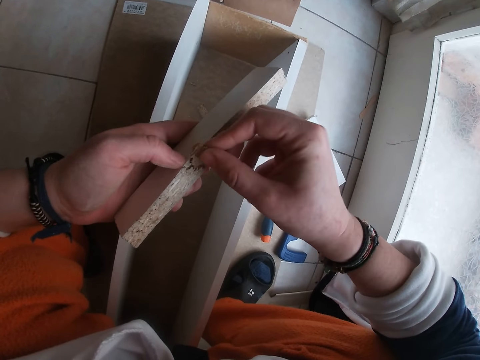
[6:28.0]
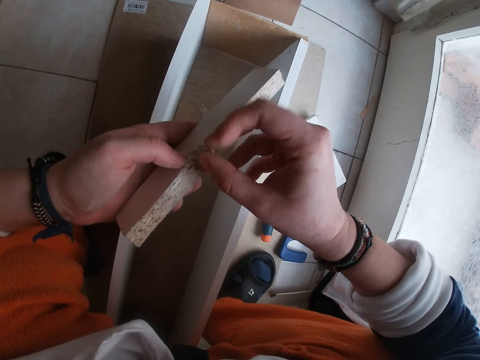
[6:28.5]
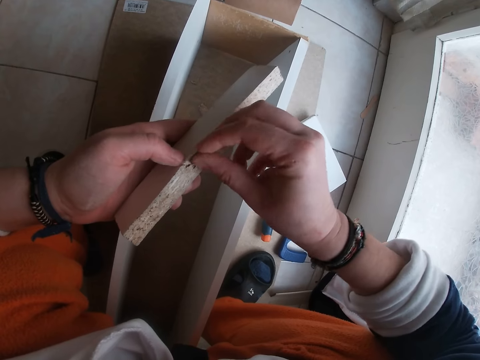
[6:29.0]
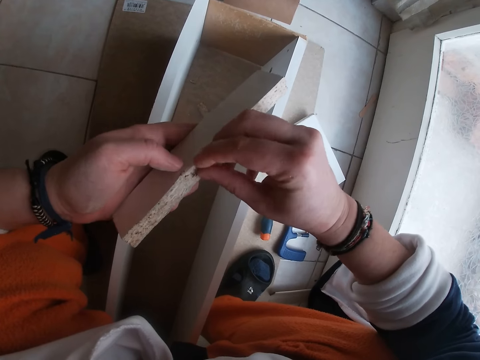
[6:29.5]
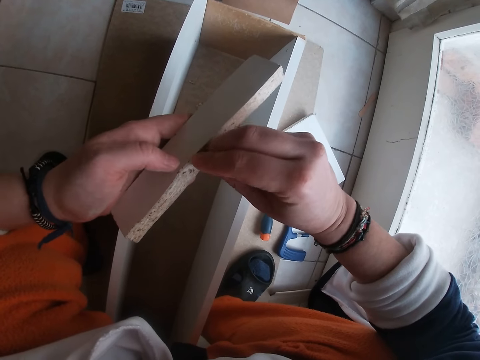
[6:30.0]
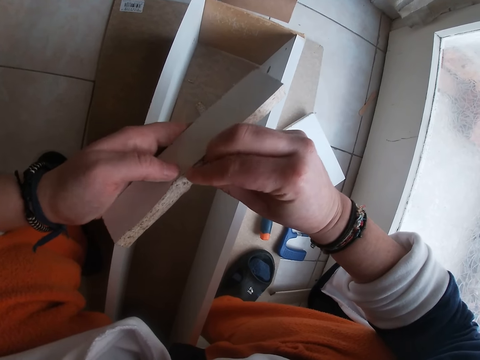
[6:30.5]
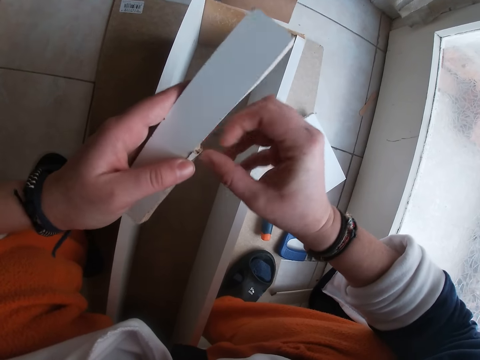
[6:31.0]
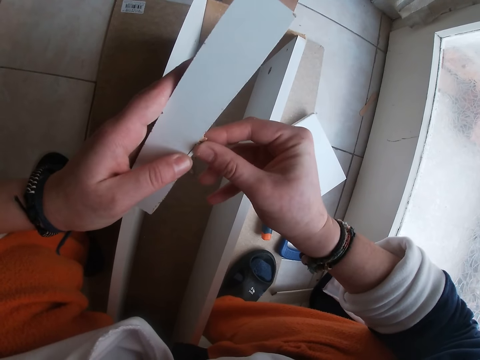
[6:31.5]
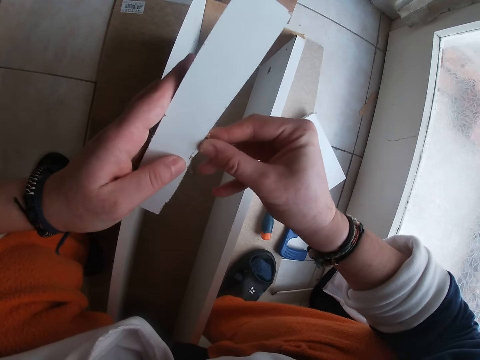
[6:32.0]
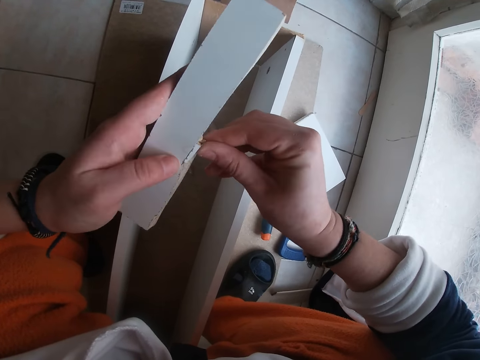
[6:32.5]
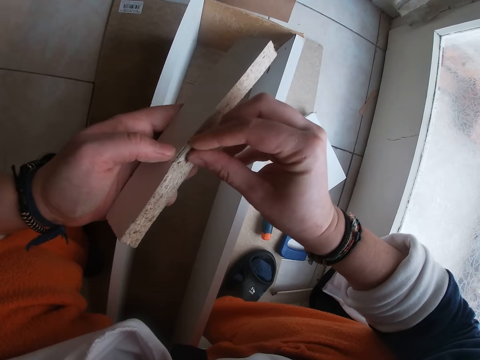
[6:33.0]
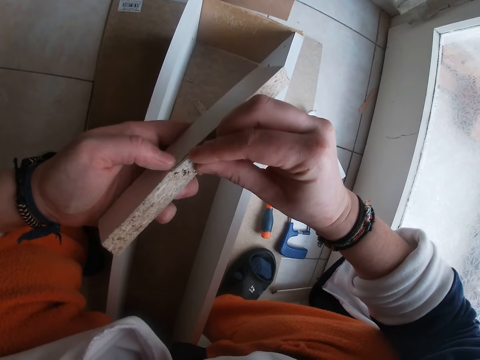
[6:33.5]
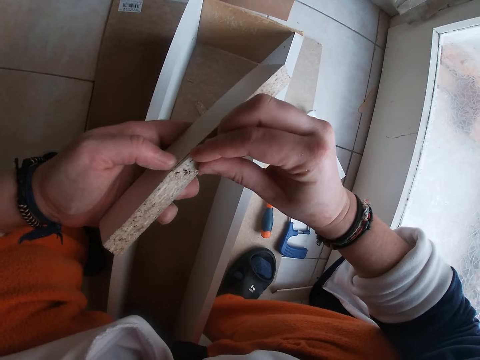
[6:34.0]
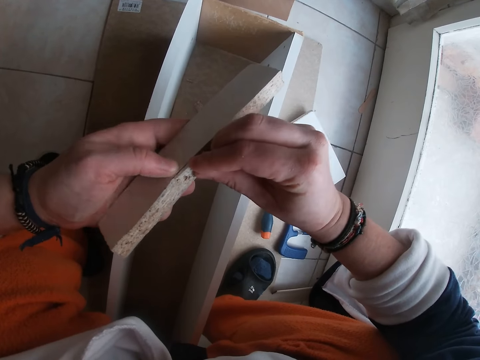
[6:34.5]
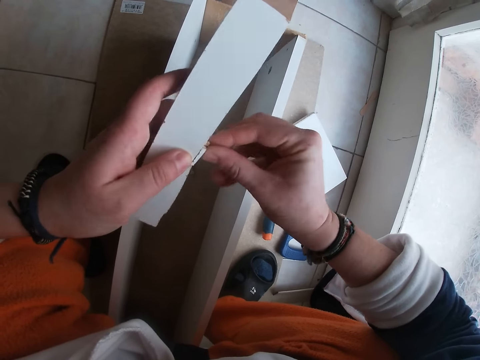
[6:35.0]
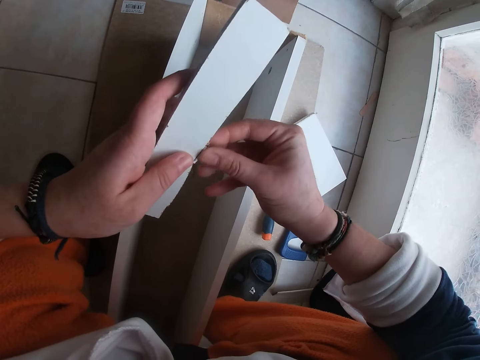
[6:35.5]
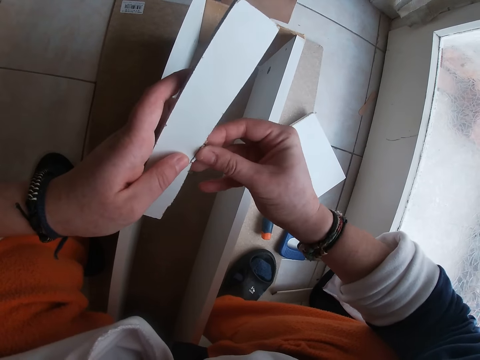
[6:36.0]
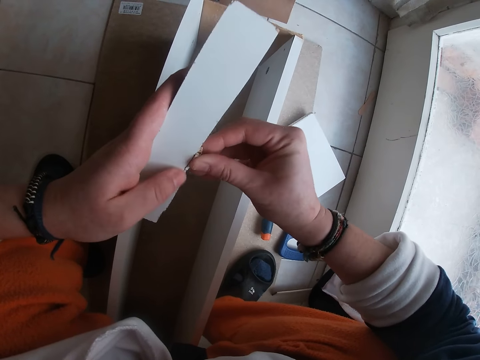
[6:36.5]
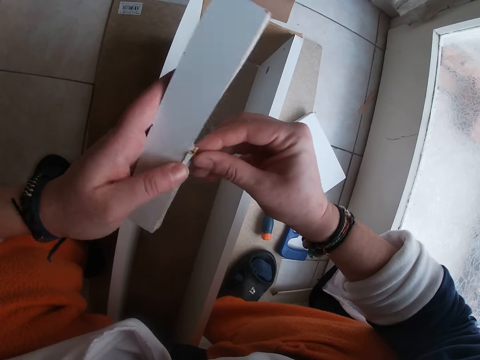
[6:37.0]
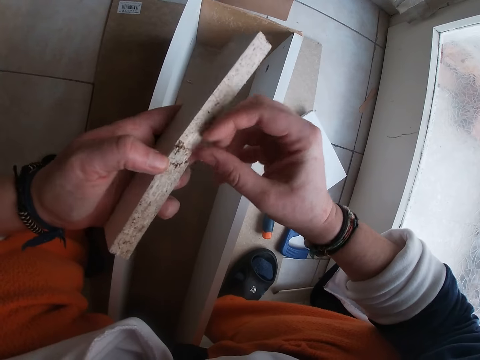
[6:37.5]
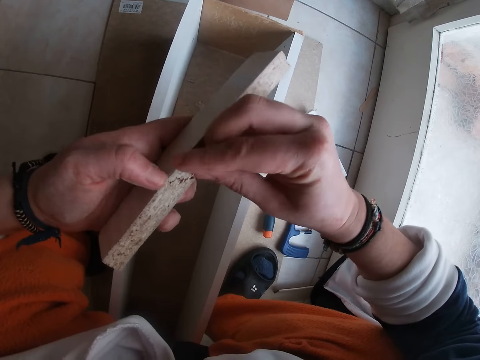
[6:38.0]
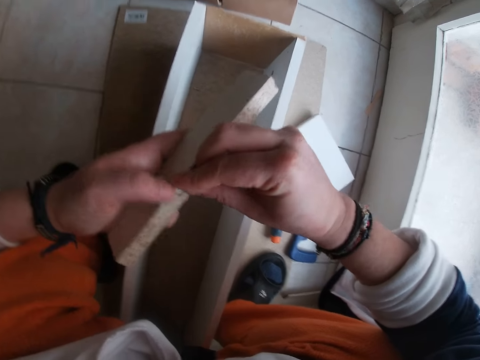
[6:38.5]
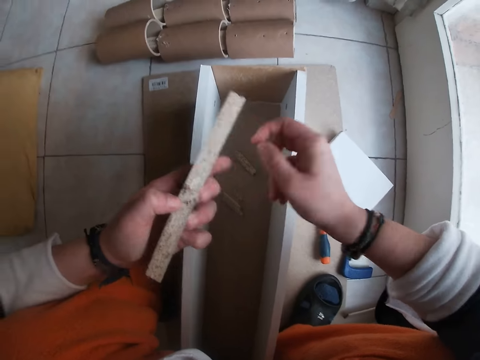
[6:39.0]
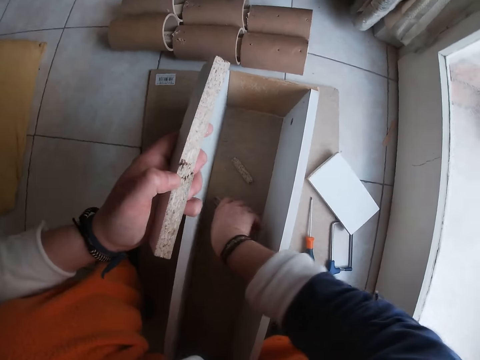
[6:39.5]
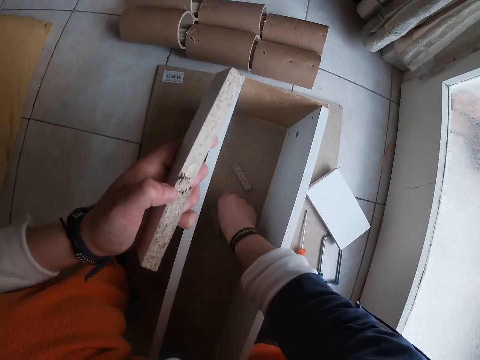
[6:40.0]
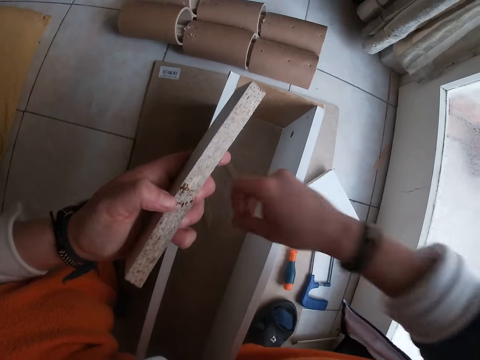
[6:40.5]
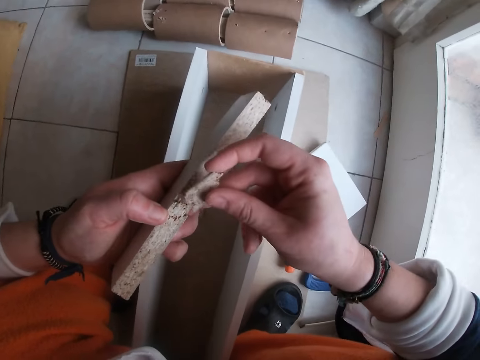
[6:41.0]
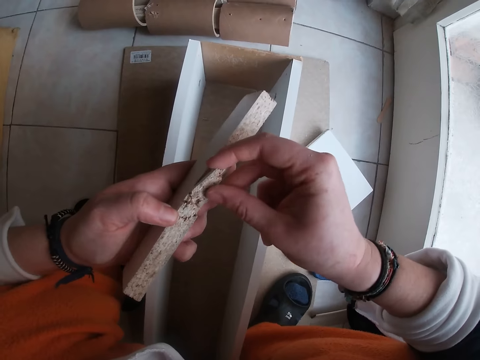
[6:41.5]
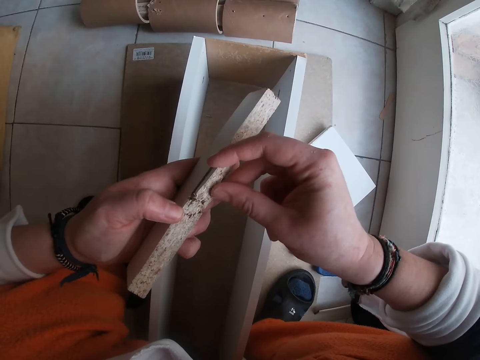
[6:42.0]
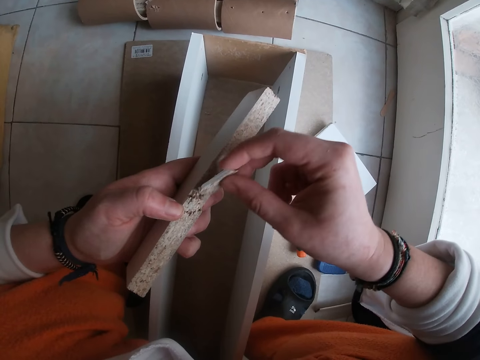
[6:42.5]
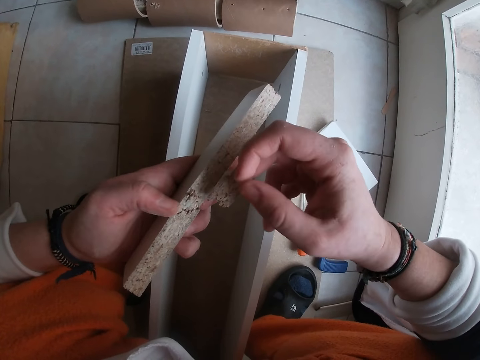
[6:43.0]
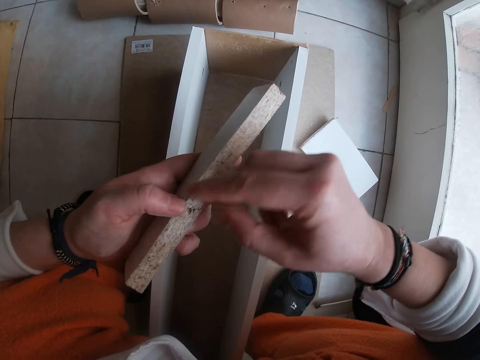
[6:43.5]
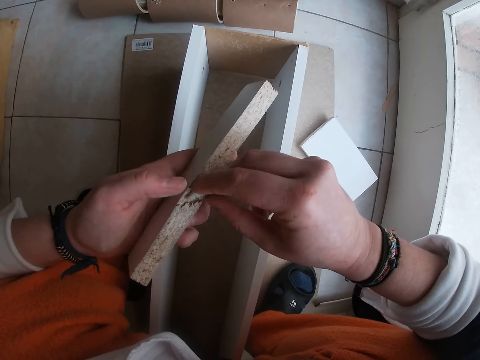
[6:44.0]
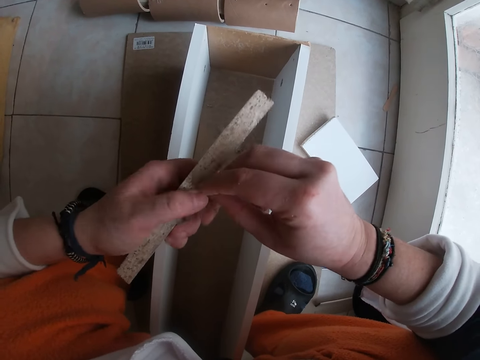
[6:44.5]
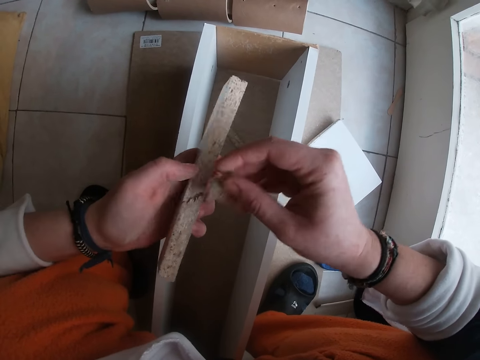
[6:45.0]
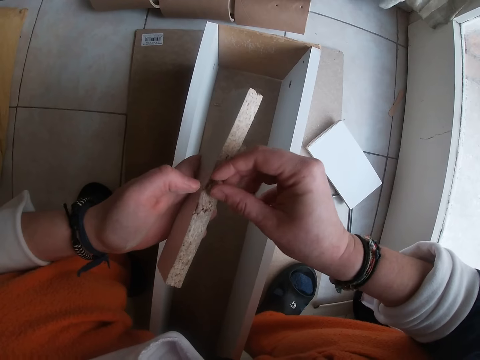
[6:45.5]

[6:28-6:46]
The camera wearer presses the piece of wood to the piece of wood in her left hand. She picks up a piece of wood in the wood box with her right hand. She tests a wood piece on a wood piece. She sets the piece of wood in her right hand on the piece of wood in her left hand with her right hand. She picks a wood piece on a wood piece. She tests a wood piece on a wood piece.

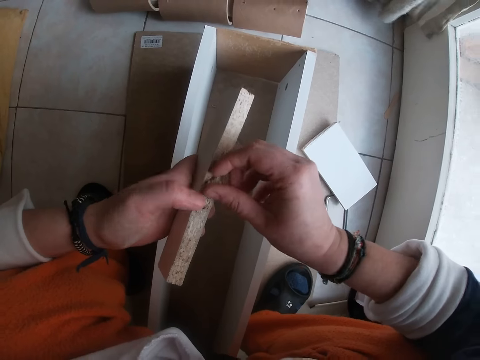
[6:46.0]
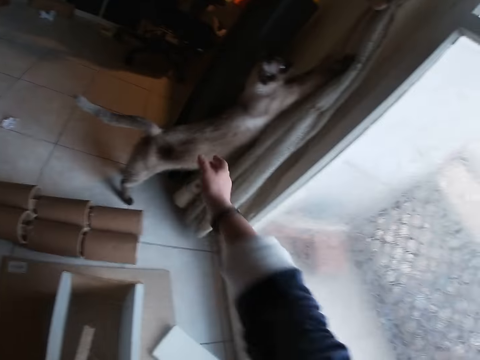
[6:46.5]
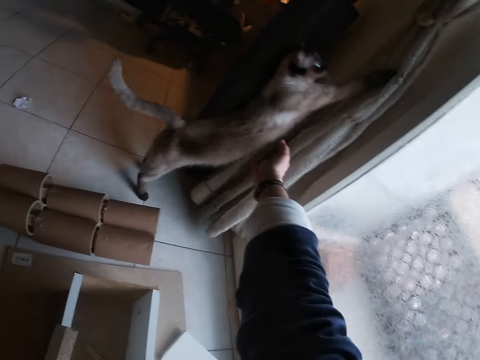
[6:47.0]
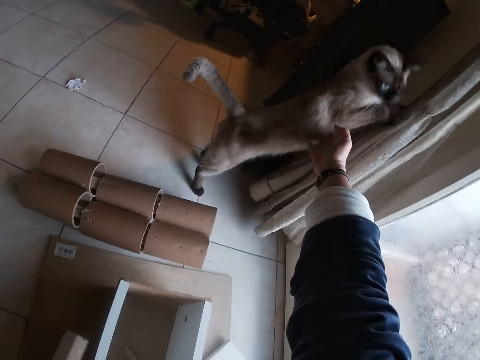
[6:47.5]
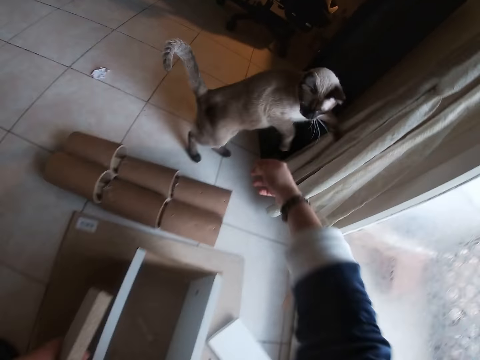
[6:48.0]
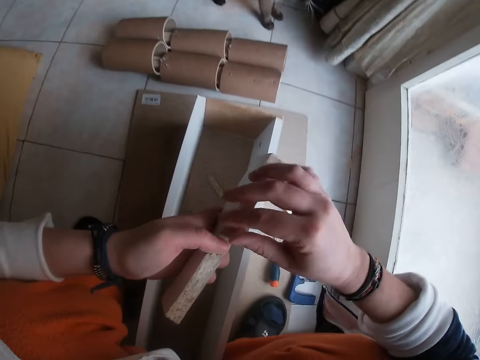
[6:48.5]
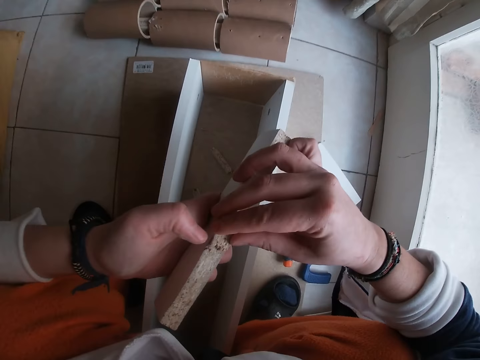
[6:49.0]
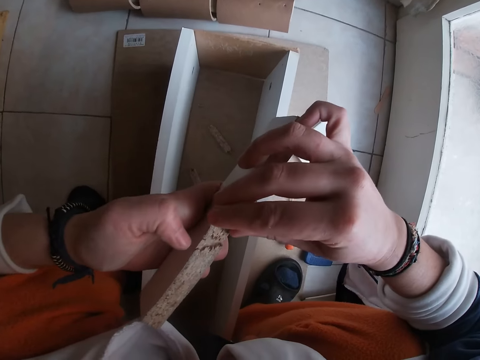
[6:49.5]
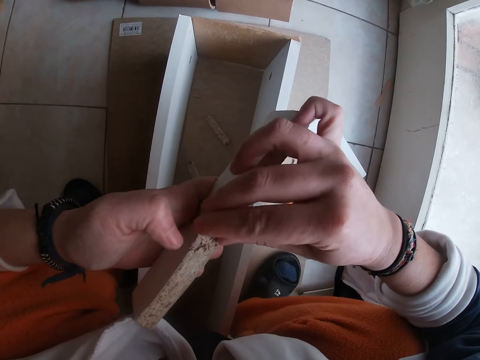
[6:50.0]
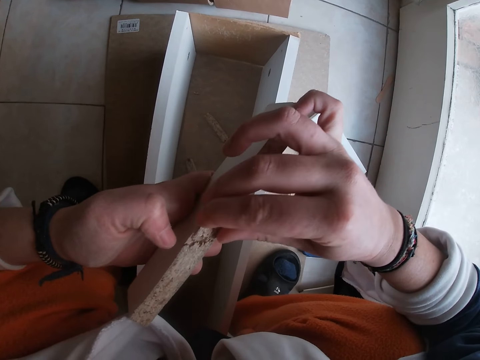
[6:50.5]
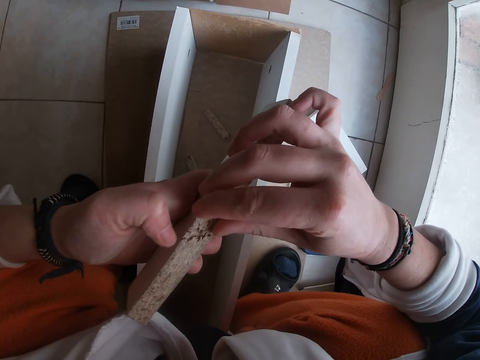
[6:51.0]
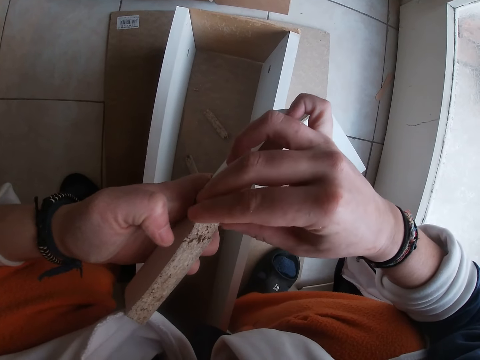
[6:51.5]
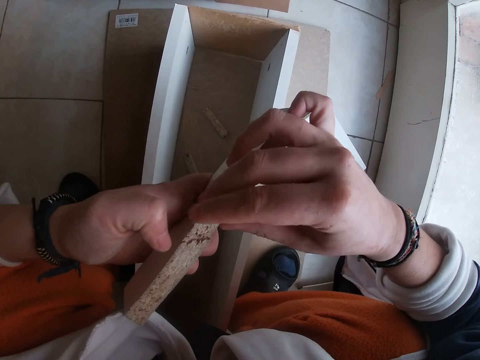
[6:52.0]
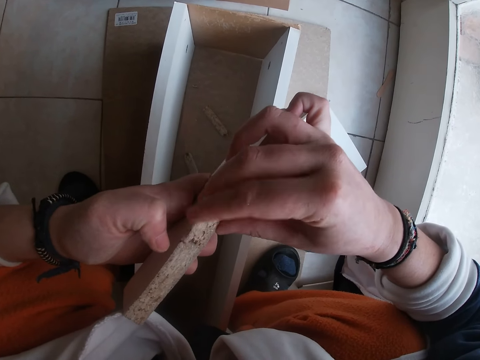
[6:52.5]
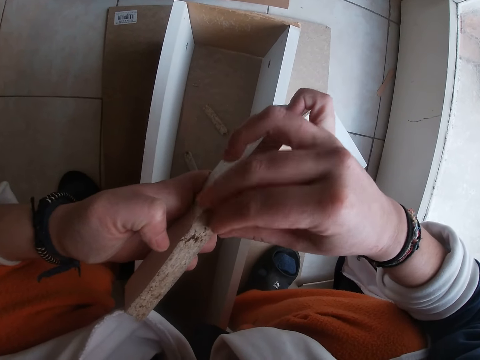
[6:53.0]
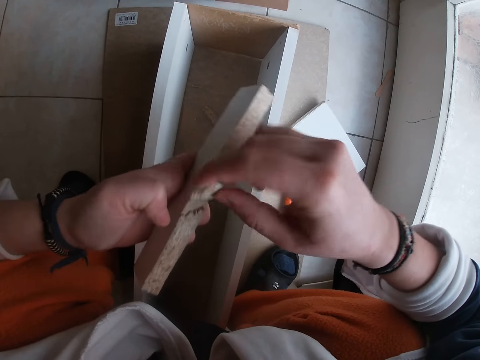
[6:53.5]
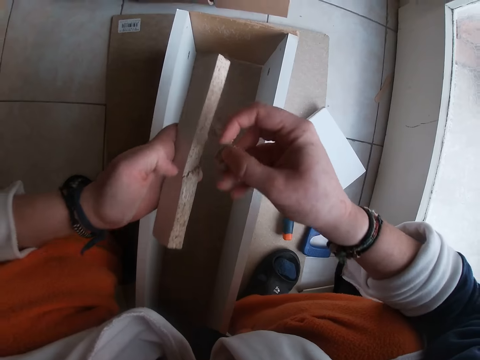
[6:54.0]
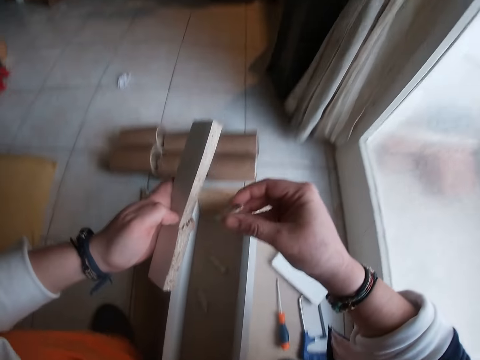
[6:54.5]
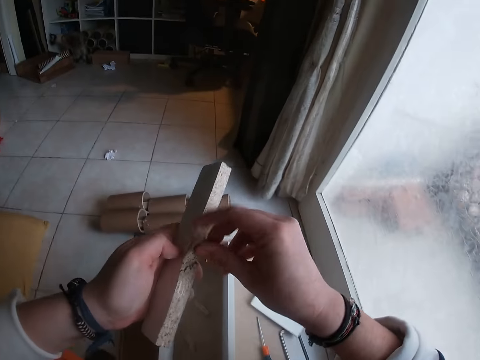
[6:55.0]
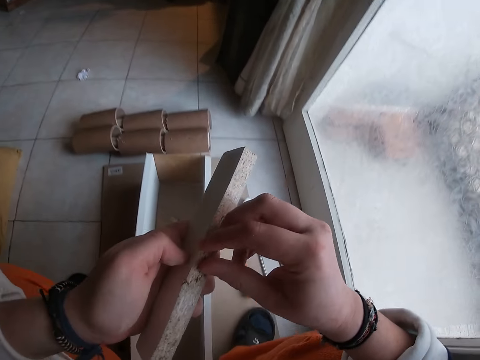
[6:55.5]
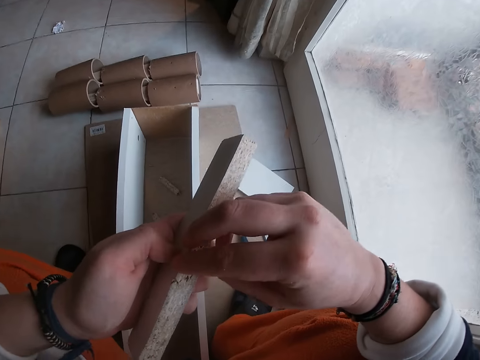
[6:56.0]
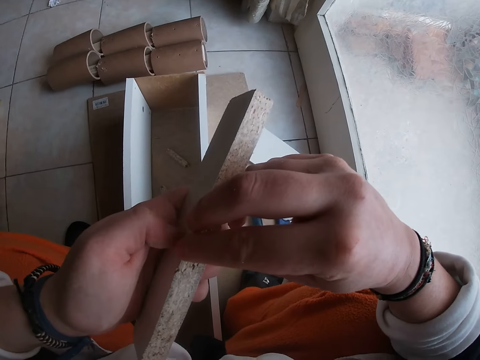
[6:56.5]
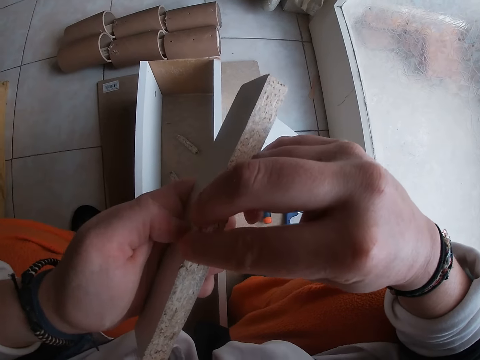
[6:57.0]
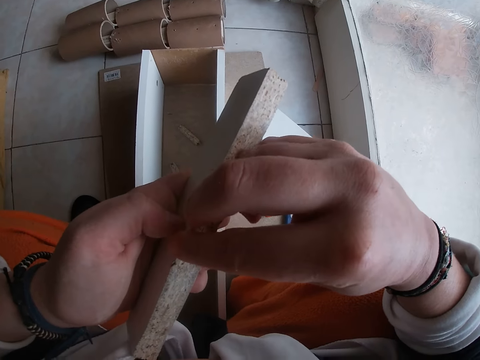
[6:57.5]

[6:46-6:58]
The camera wearer pats the cat on its abdomen. She sets the piece of wood in her right hand on the piece of wood in her left hand with her right hand. She tests a wood piece on a wood piece.
